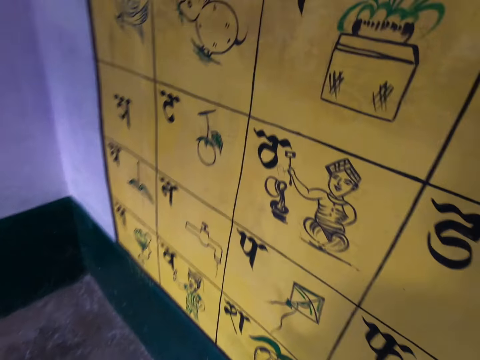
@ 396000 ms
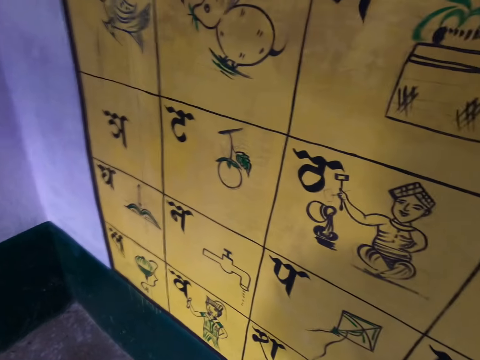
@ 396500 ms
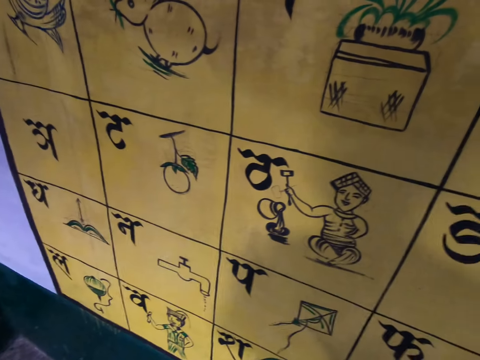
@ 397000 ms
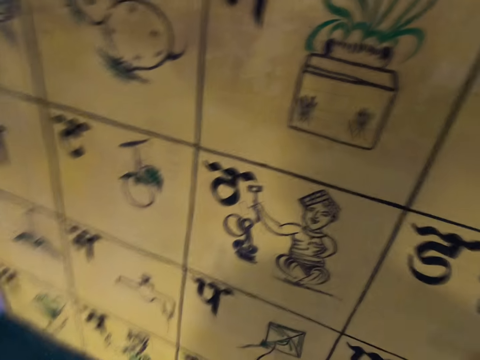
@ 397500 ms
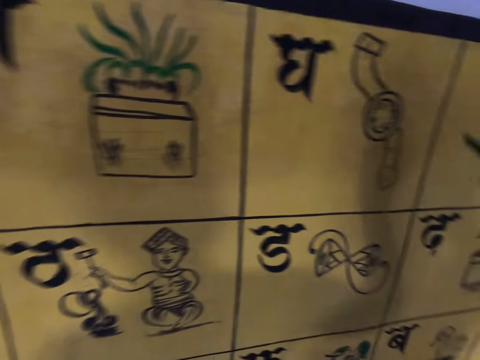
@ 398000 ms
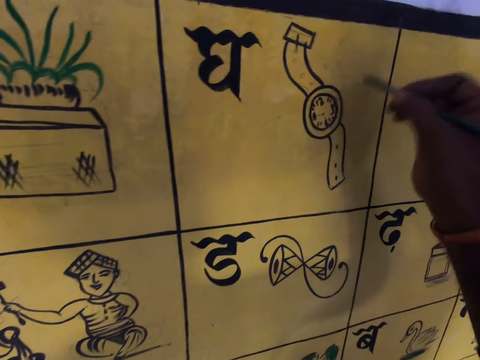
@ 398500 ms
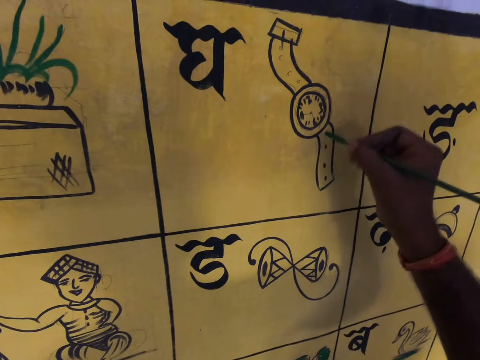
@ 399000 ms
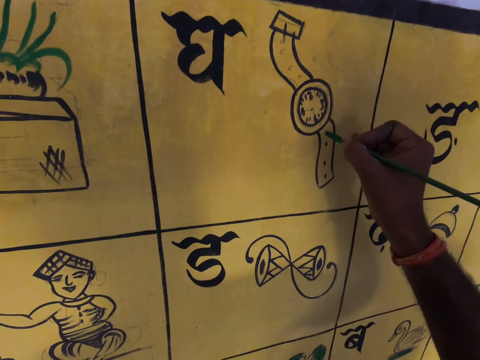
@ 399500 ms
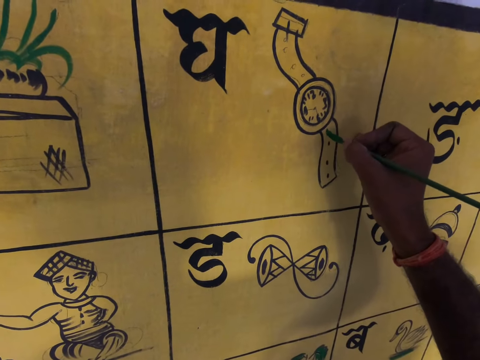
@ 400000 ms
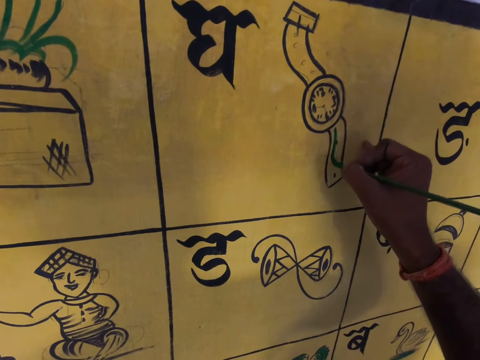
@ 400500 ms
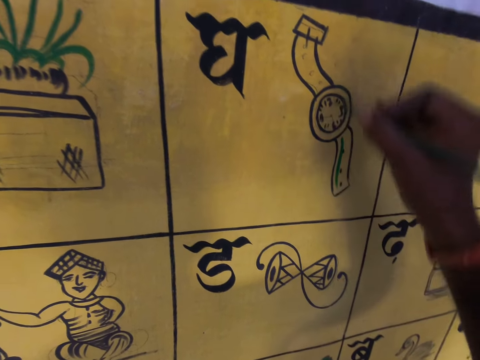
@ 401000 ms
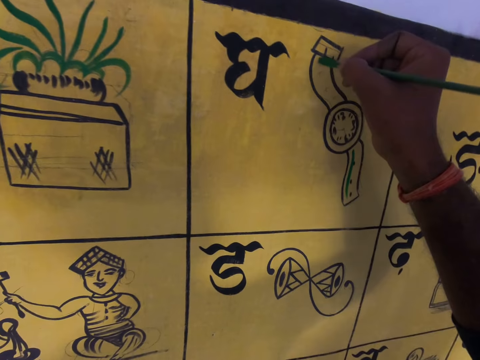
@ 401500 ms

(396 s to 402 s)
The camera wearer walks some few steps. They look around the wall. They paint the wall with the brush. They draw on the wall. They withdraw the painting brush from the wall.

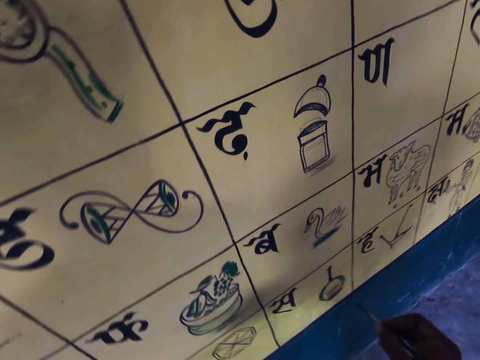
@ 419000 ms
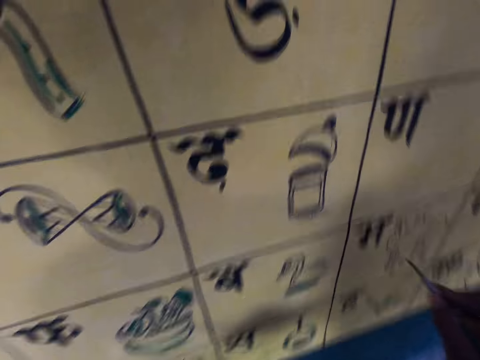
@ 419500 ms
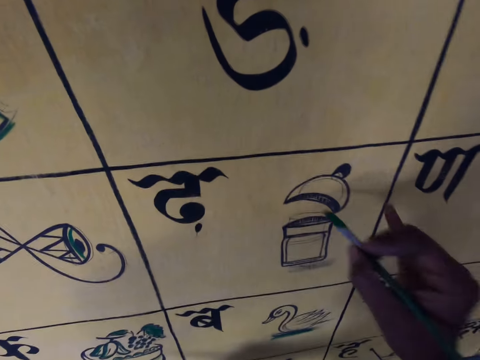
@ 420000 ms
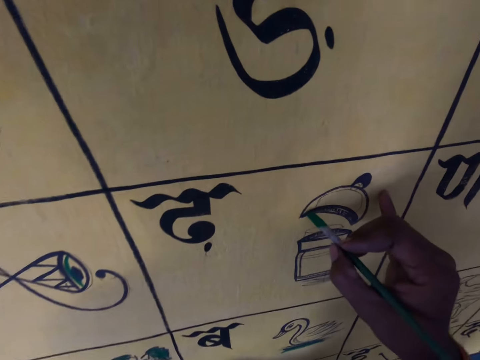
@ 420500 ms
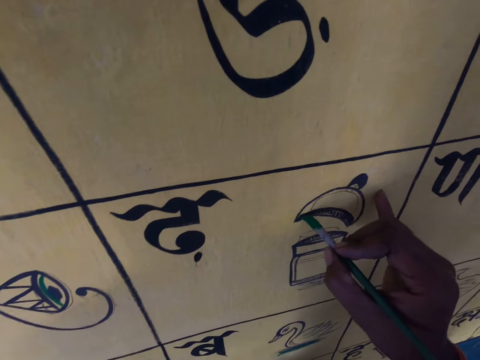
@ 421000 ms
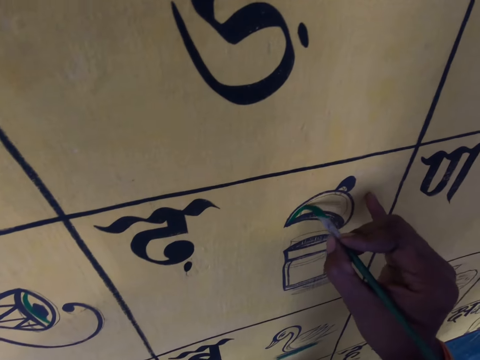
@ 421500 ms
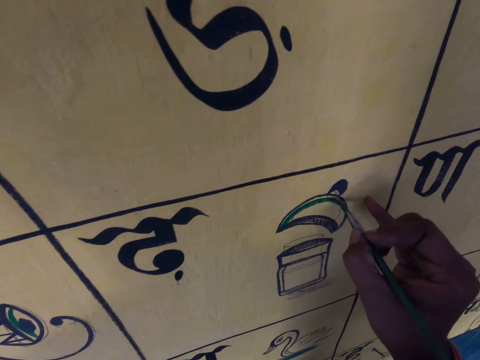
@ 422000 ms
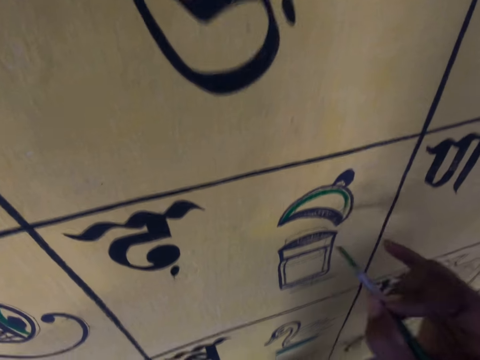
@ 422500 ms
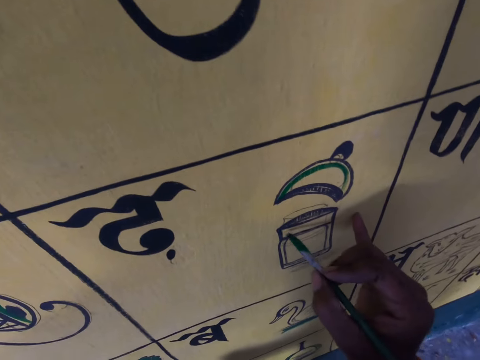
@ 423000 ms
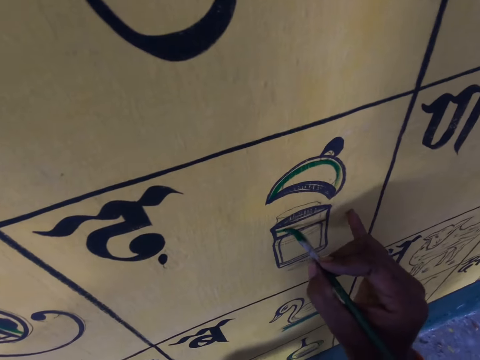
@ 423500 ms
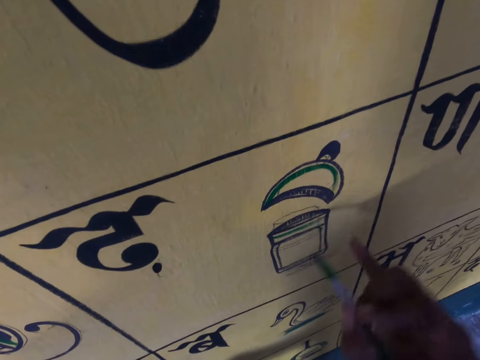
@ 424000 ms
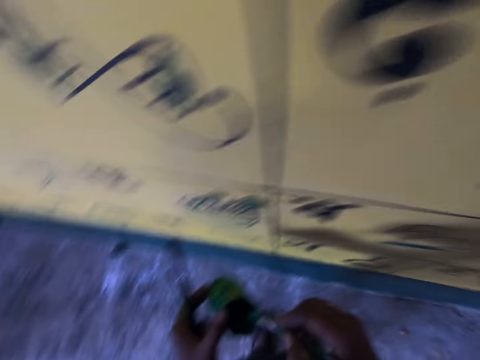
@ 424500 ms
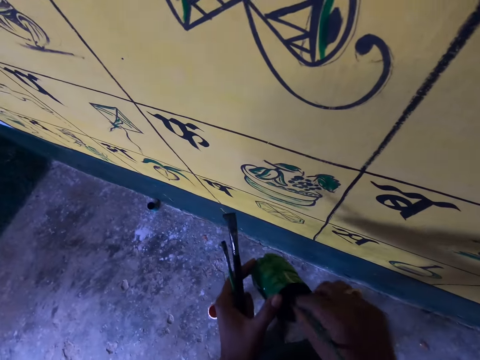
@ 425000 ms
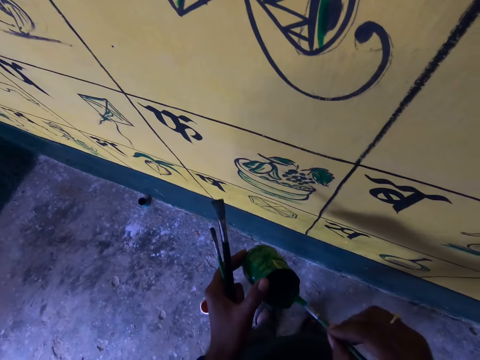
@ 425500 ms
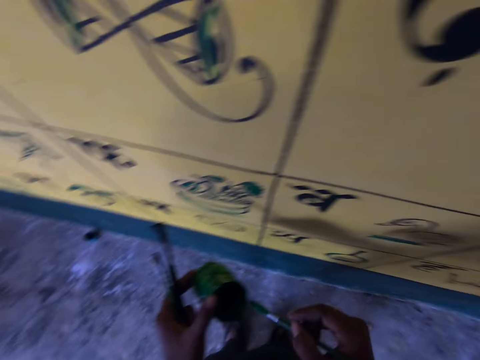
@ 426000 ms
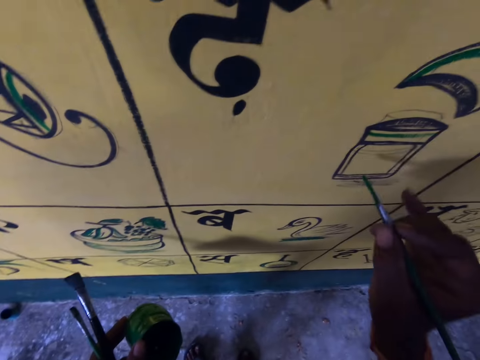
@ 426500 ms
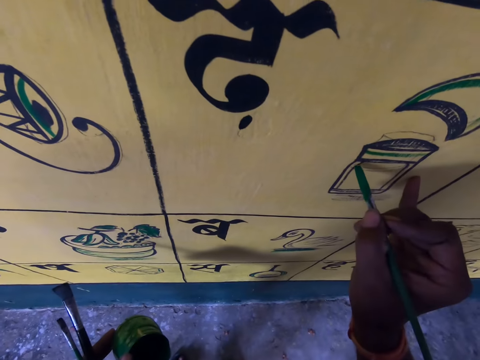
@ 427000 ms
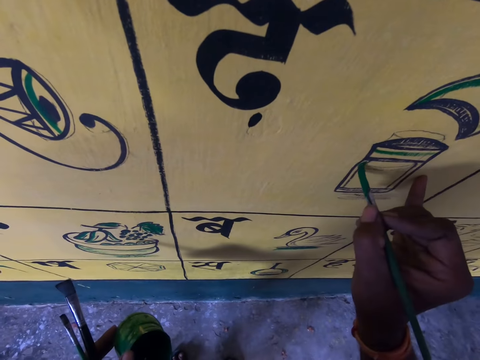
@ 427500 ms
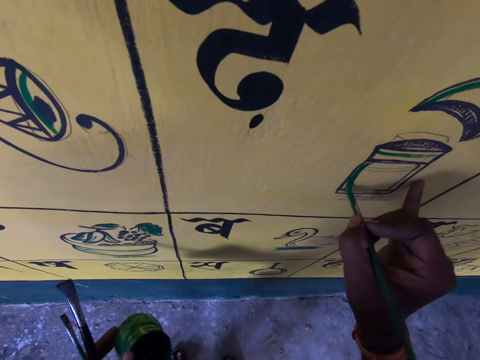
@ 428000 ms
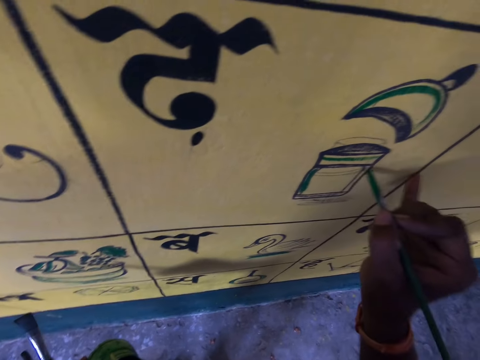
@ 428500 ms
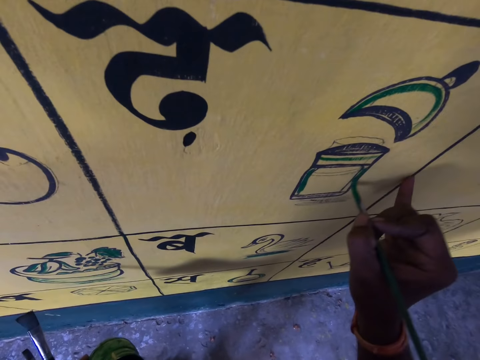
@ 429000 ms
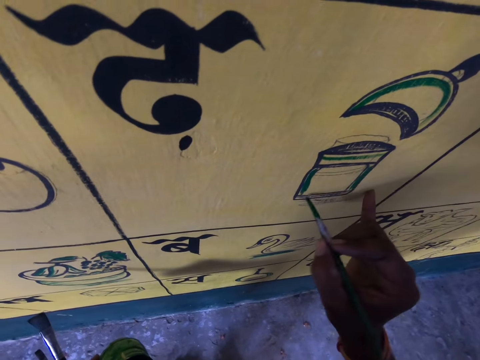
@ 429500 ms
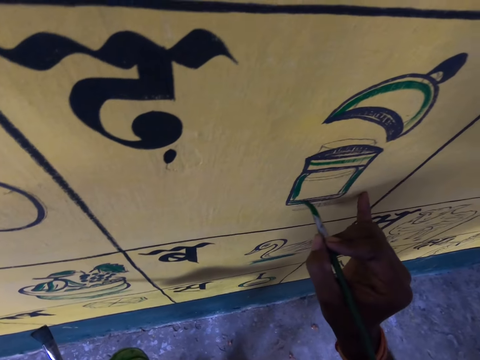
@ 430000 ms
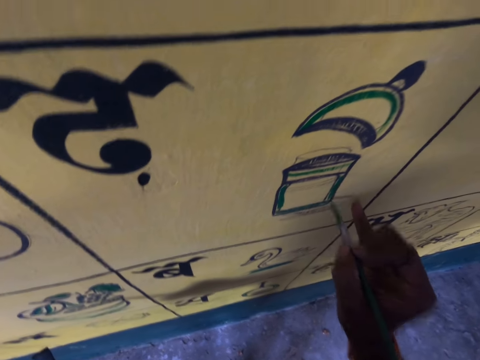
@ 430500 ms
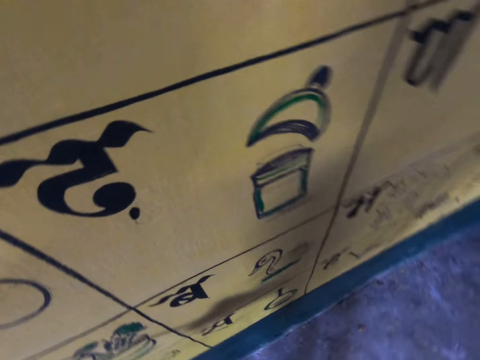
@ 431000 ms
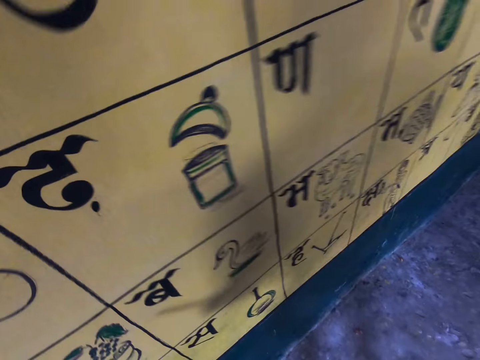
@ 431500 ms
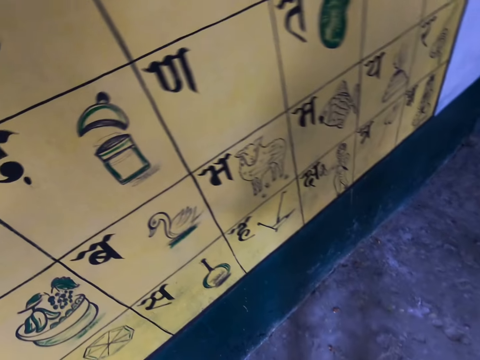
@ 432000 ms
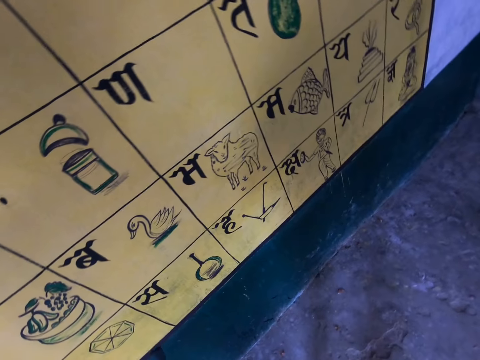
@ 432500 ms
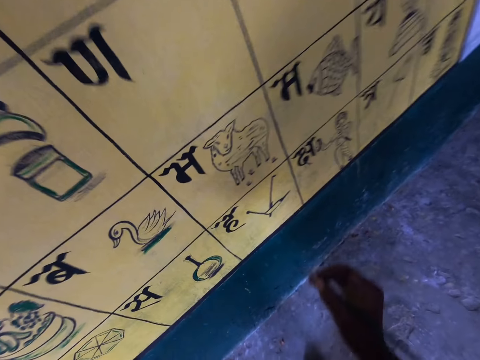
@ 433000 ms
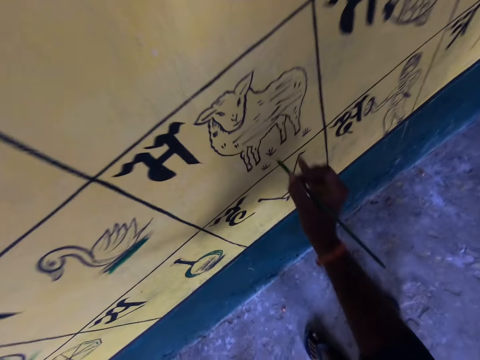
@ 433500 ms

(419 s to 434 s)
The camera wearer moves some few steps. They paint the wall with the brush. They withdraw the painting brush from the wall. They paint on the wall. They withdraw the paint brush from the wall. They insert the painting brush into a painting can or container containing ink. They rub the painting brush on the painting can. They paint the wall with the brush. They withdraw the painting brush from the wall. They paint on the wall. They withdraw the painting brush from the wall. They paint on the wall. They withdraw the painting brush from the wall. They dip the brush into the container containing ink. They look around the wall. They paint the wall with the brush.

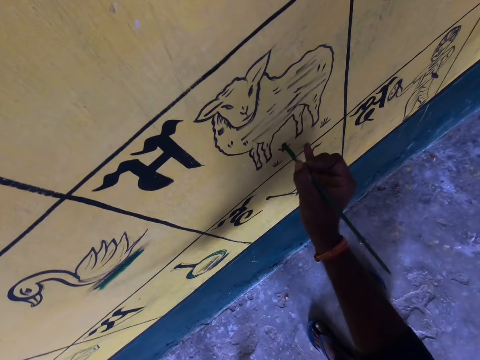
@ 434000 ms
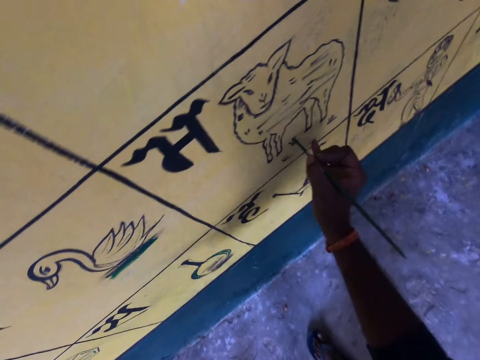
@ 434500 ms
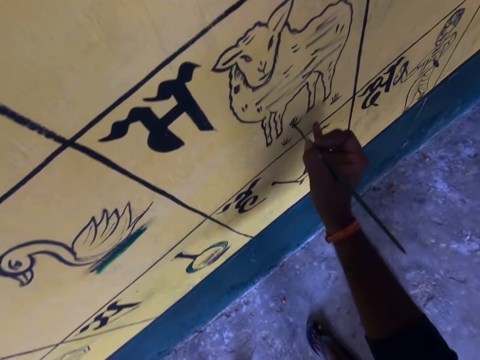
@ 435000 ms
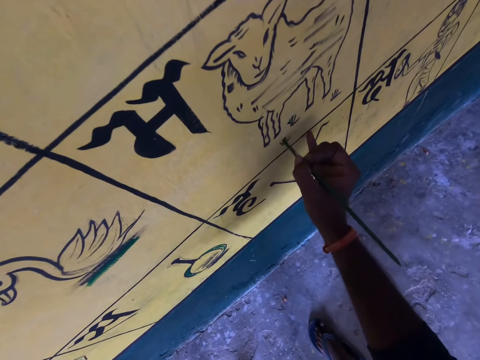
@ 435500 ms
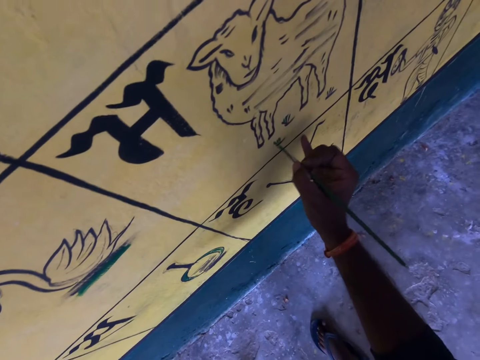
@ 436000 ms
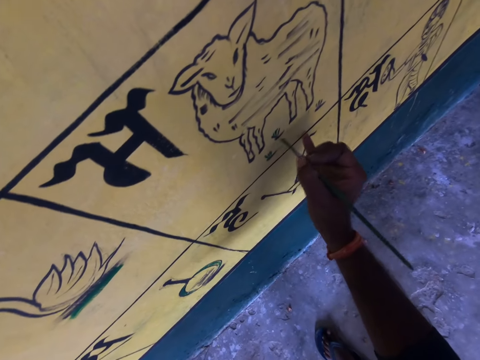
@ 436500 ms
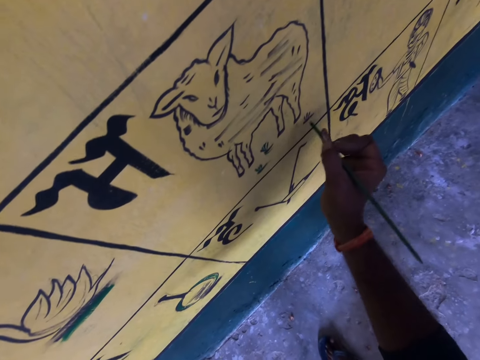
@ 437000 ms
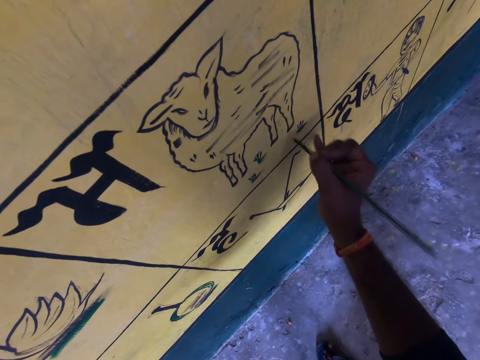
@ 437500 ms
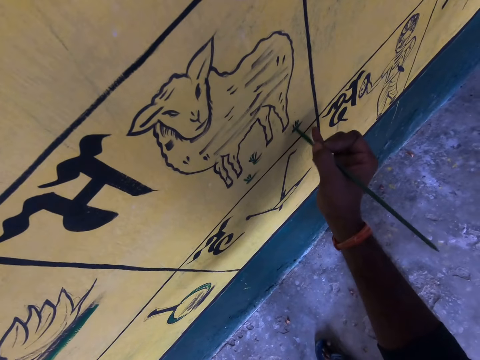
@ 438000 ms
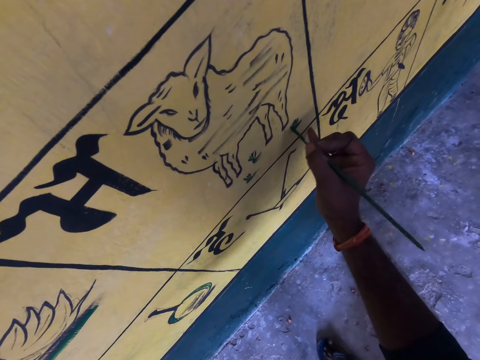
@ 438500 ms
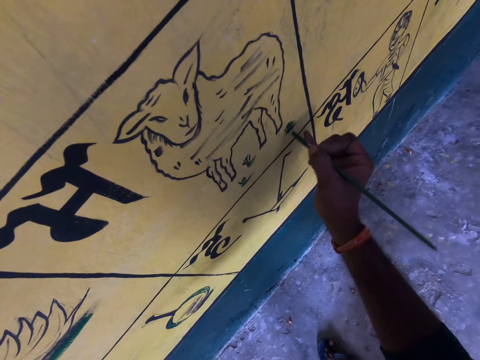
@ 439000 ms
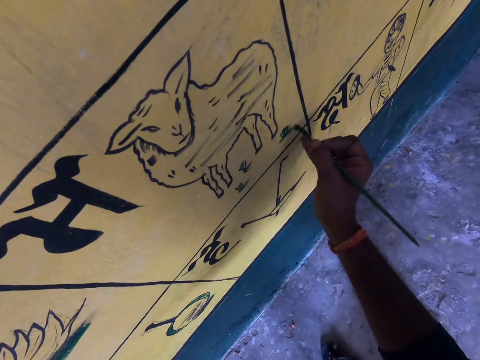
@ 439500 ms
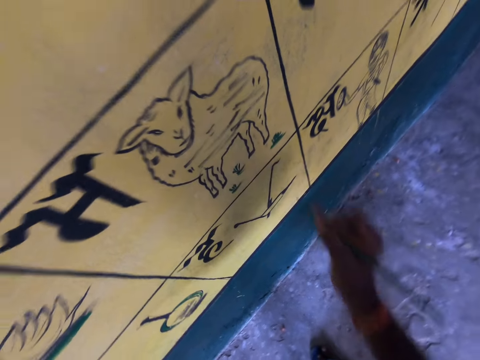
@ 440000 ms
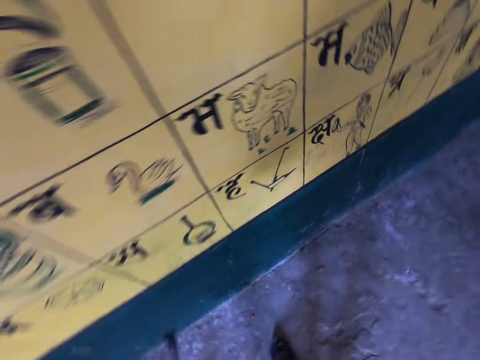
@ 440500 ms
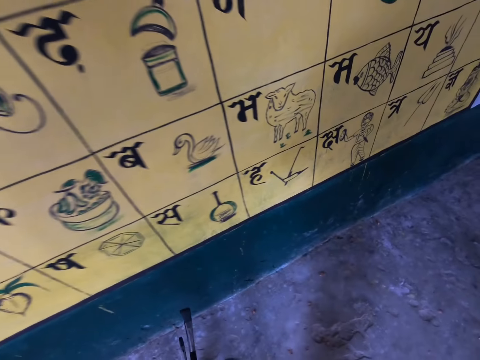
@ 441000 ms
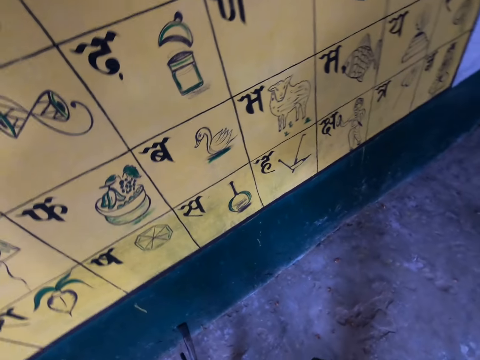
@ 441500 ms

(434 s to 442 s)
The camera wearer draws on the wall. They withdraw the painting brush from the wall. They draw on the wall. They withdraw the painting brush from the wall.
